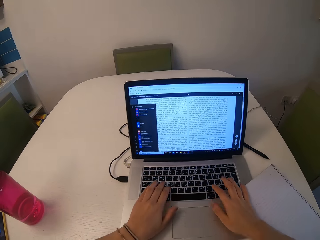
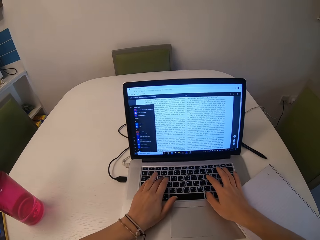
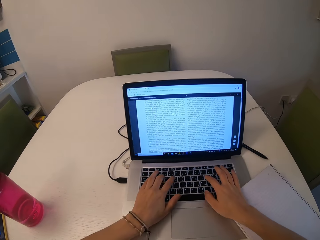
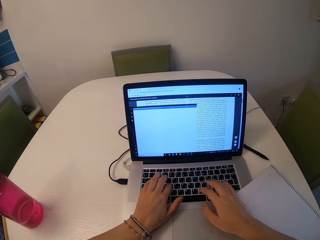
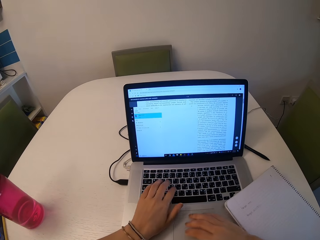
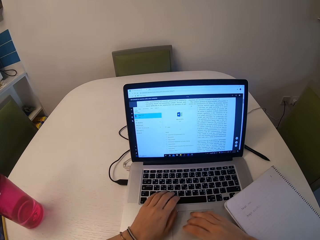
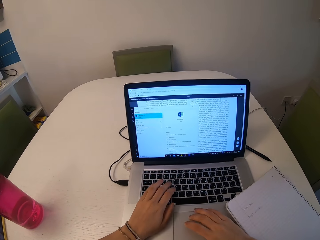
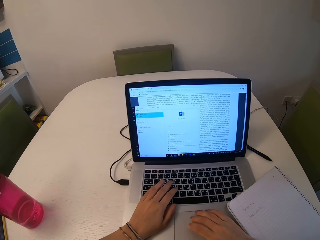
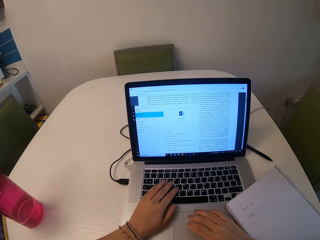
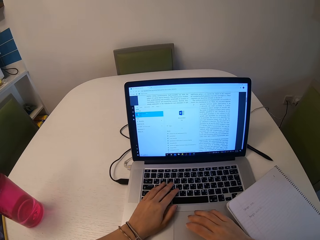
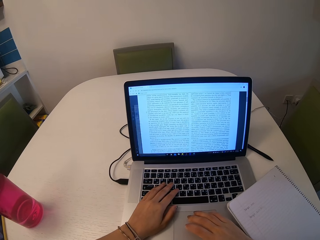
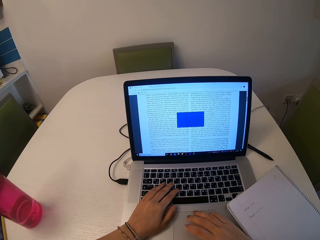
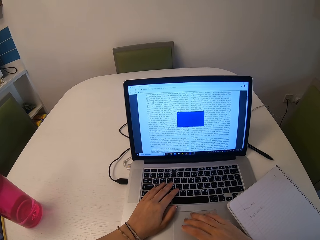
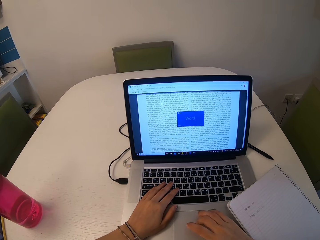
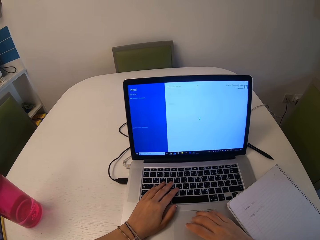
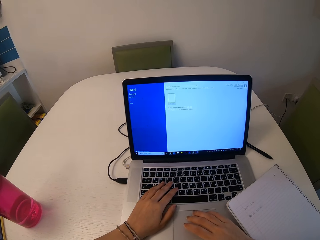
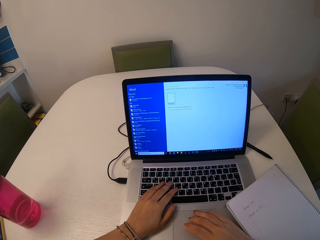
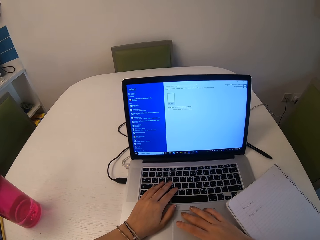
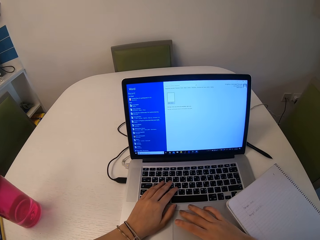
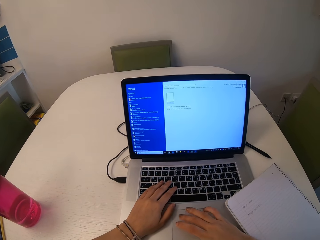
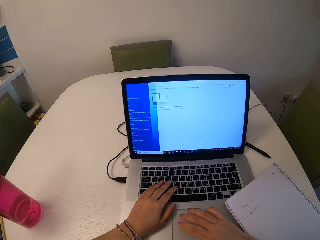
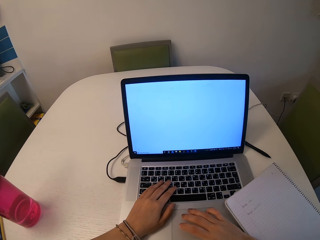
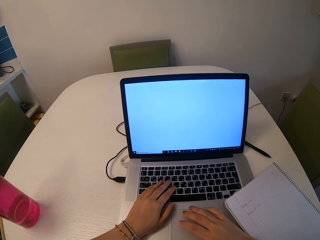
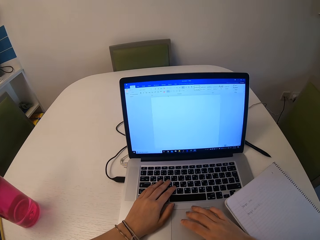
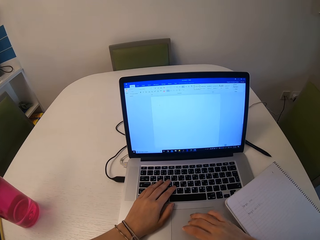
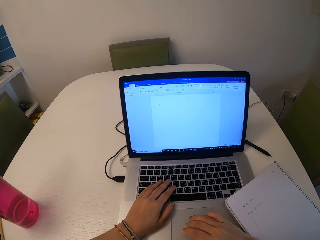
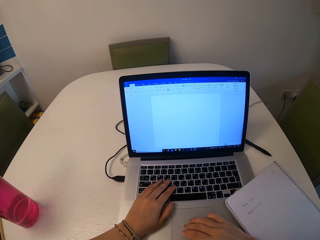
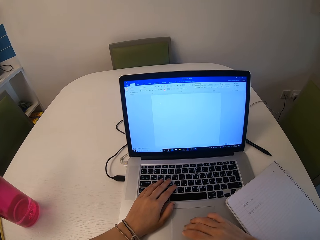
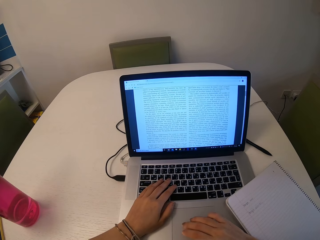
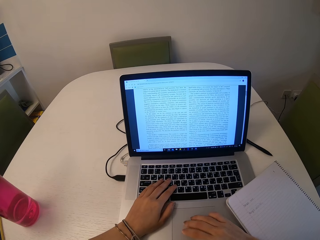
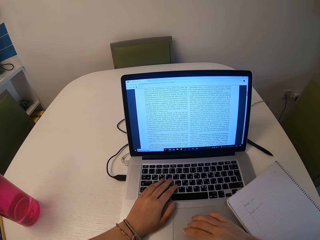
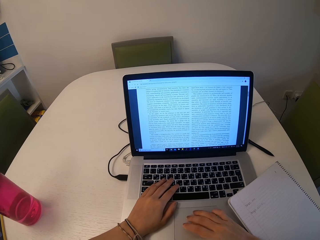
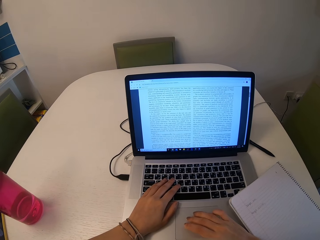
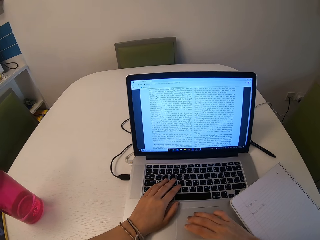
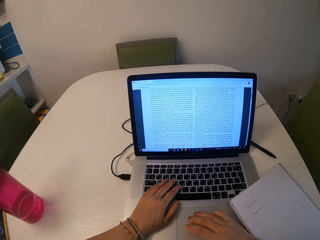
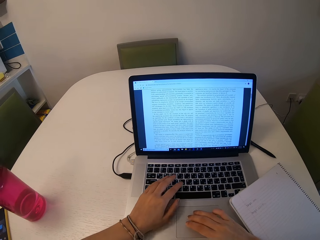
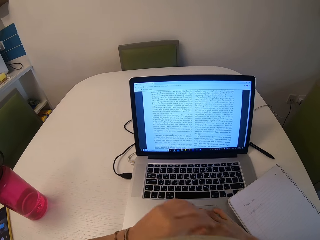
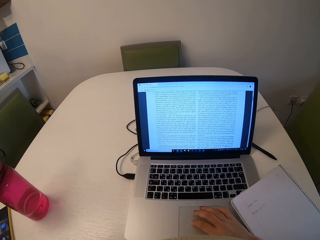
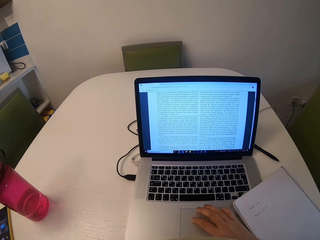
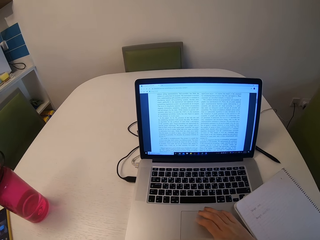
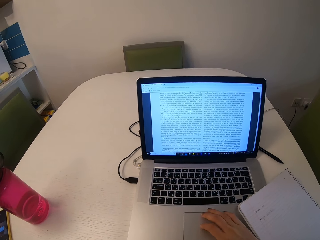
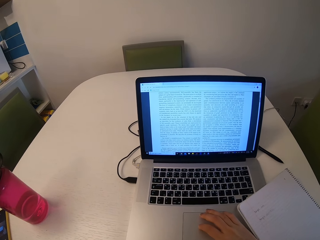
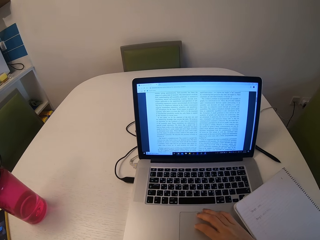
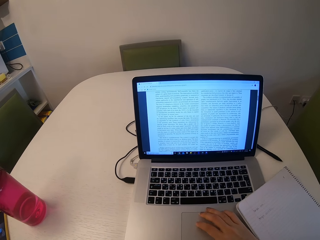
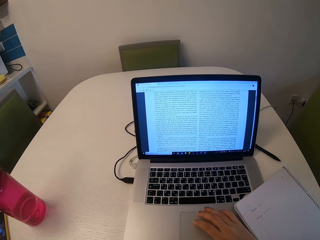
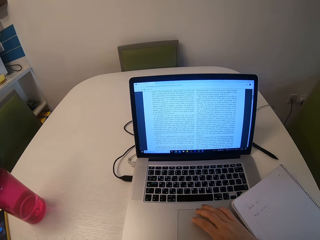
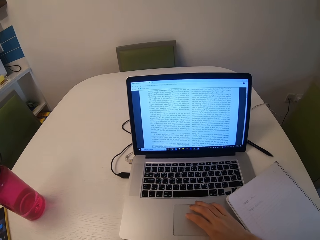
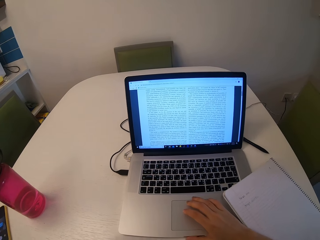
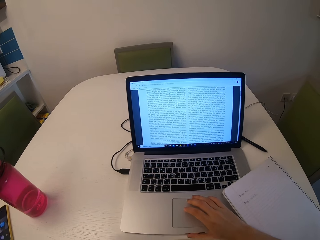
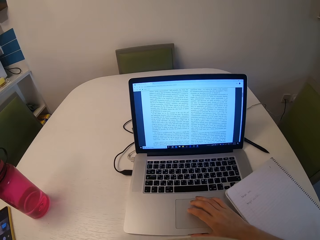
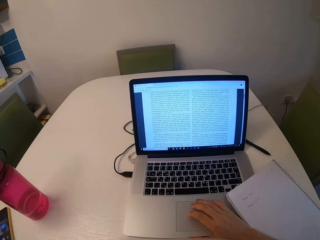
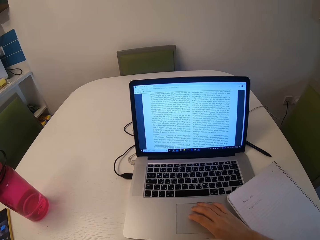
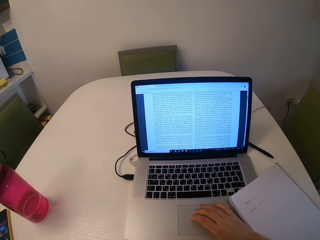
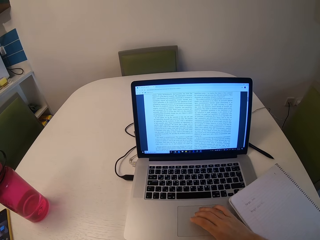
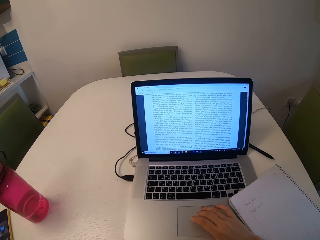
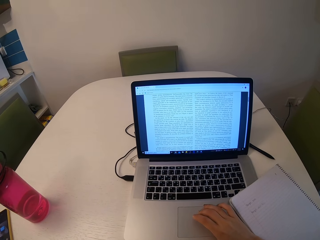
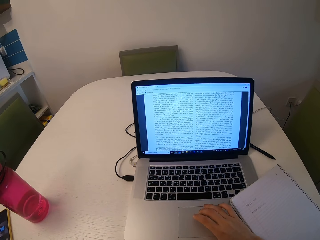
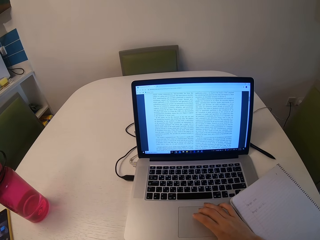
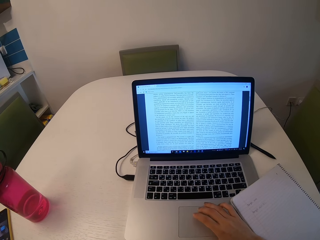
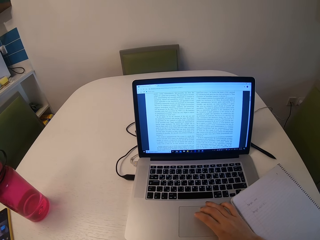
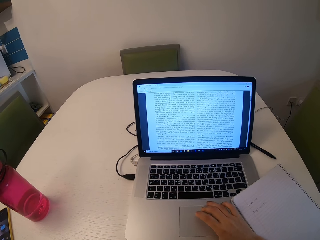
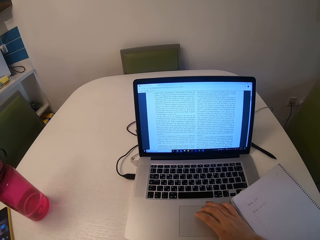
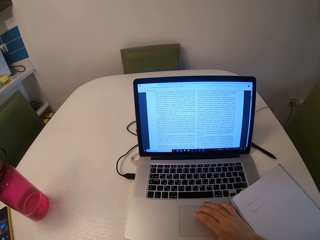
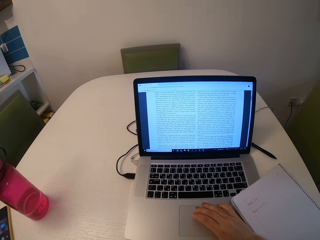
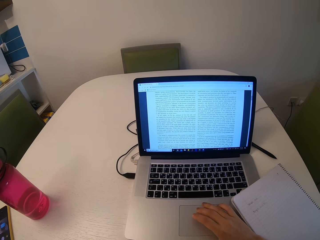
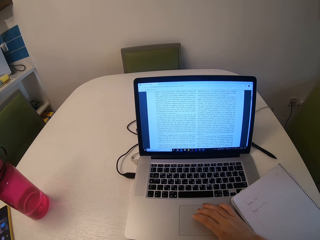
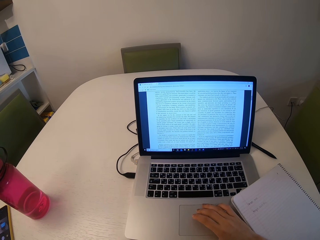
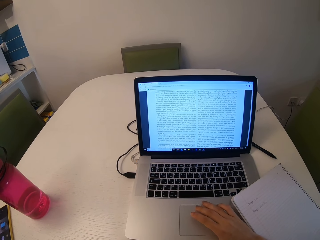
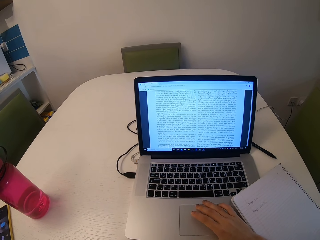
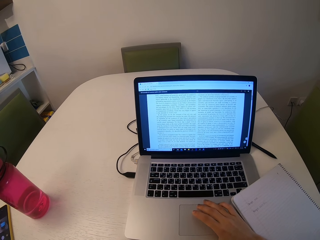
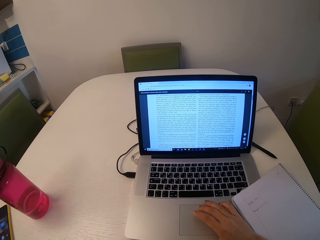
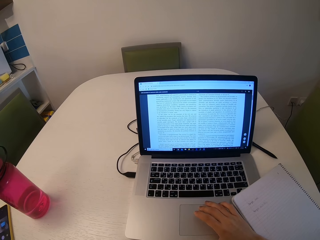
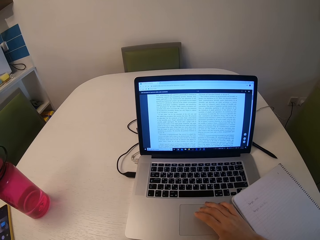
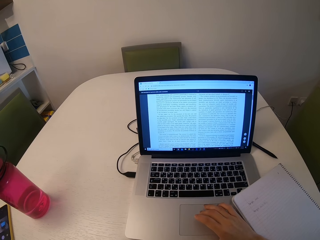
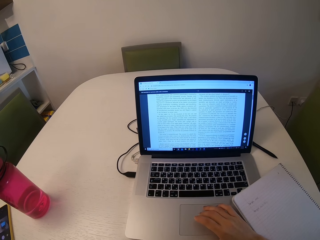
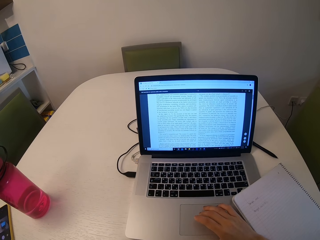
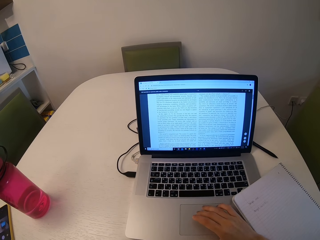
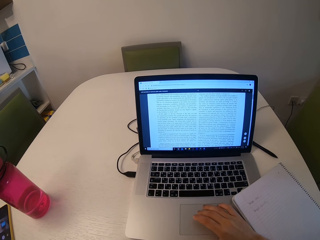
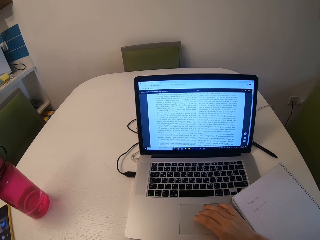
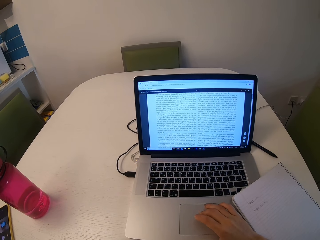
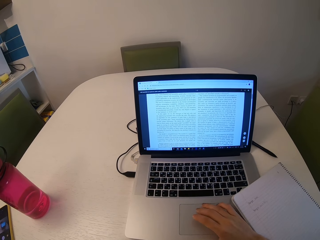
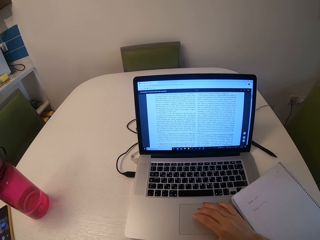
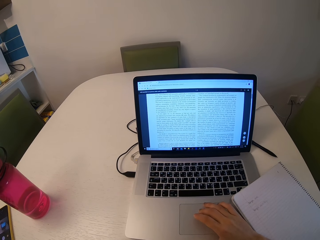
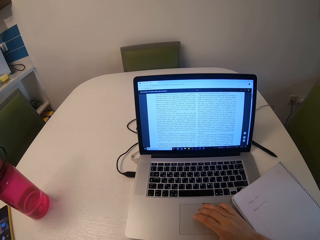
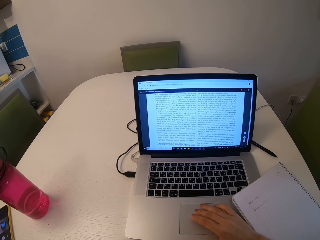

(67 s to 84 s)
The camera wearer scrolls on the touchpad. They type on the keyboard. They read through the document on the laptop.

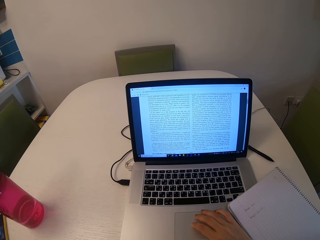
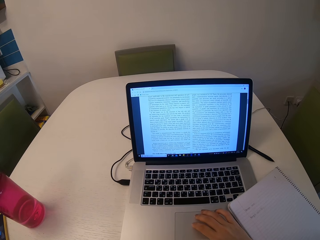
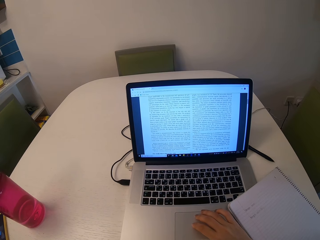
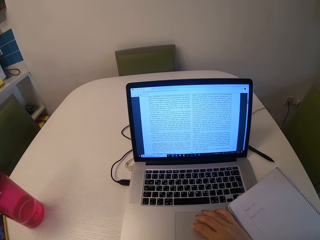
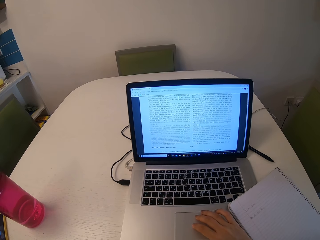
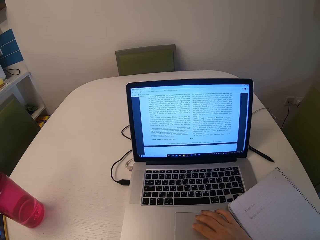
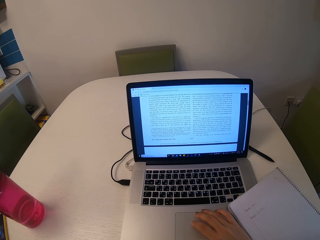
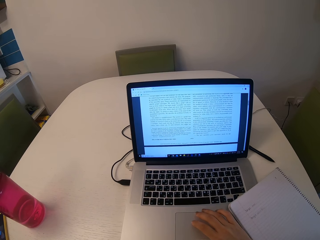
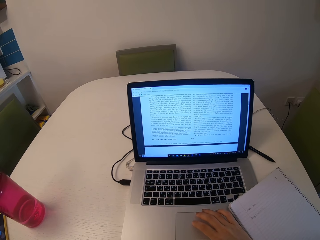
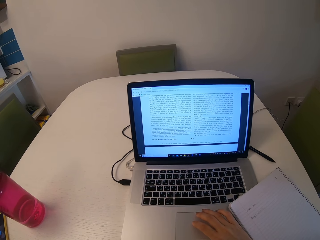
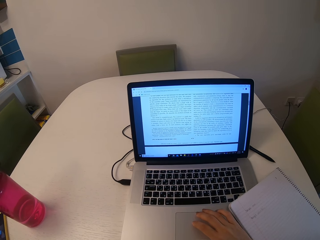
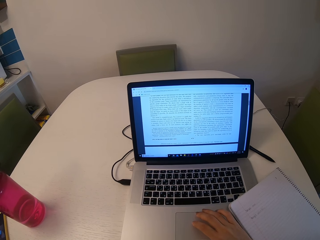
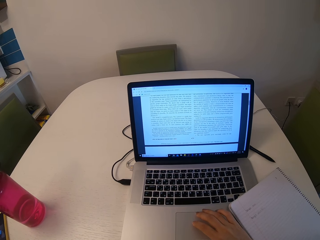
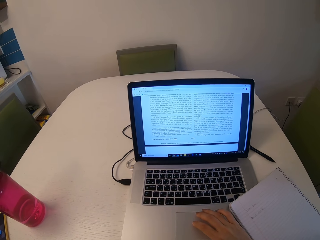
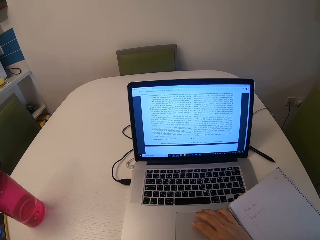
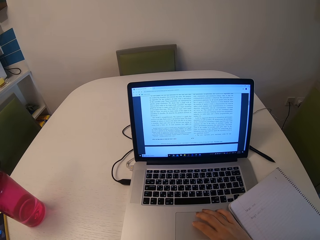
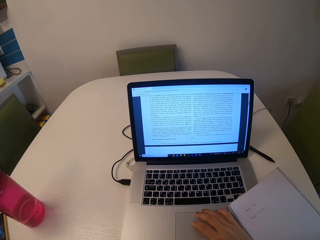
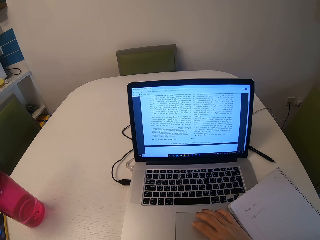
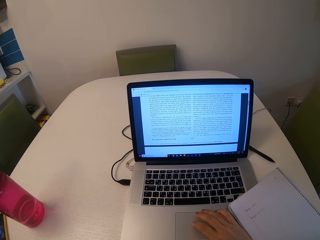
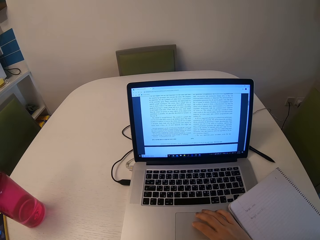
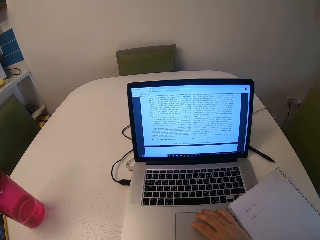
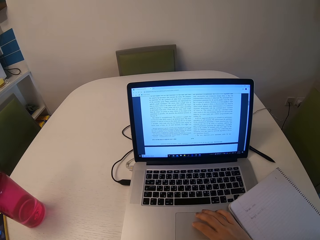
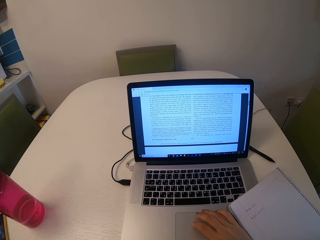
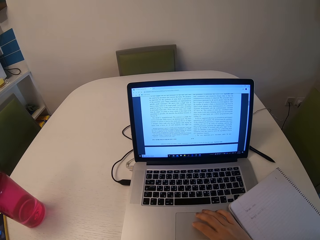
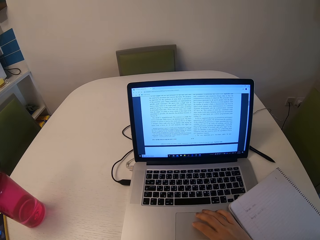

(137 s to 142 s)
The camera wearer scrolls on the document on the laptop. They read through the document on the laptop.
